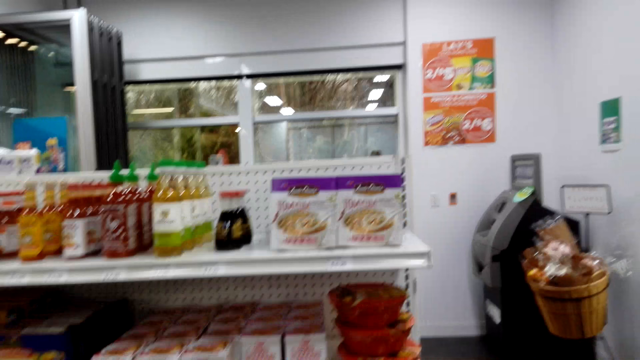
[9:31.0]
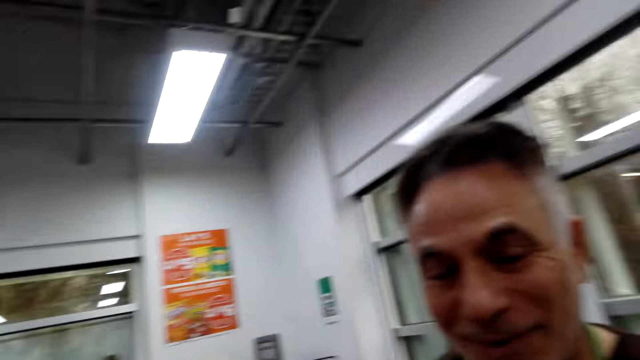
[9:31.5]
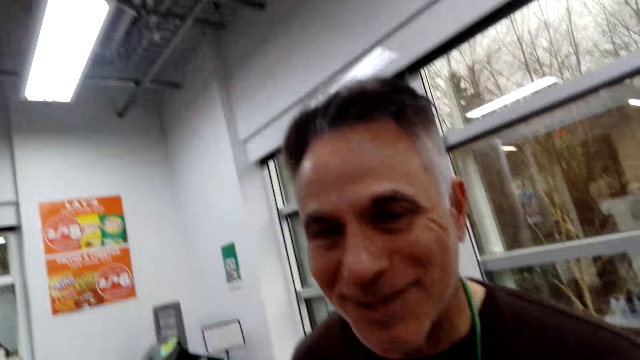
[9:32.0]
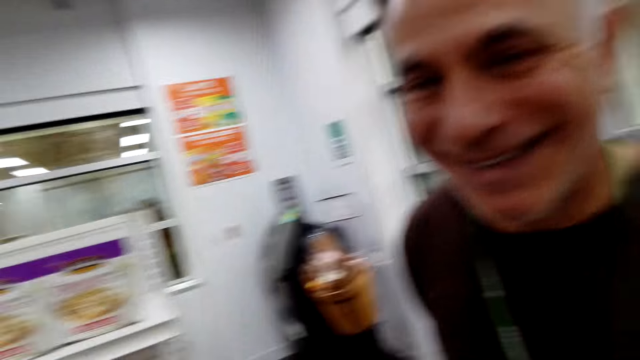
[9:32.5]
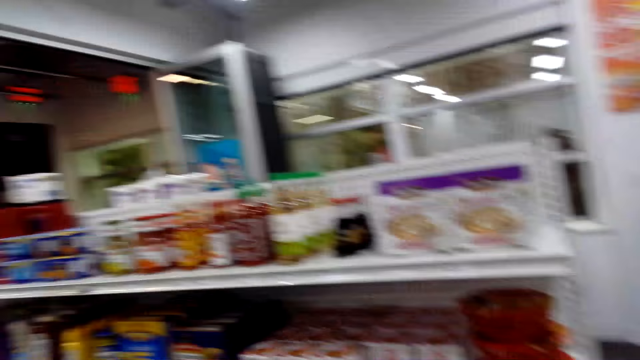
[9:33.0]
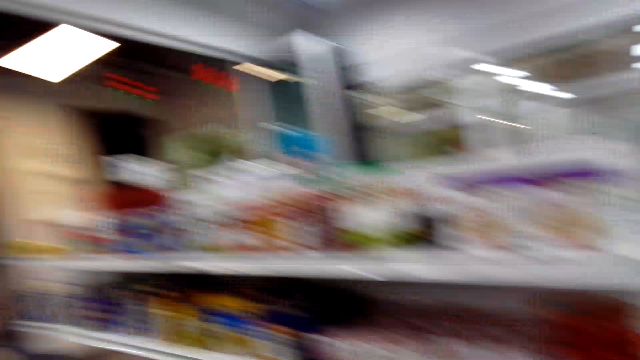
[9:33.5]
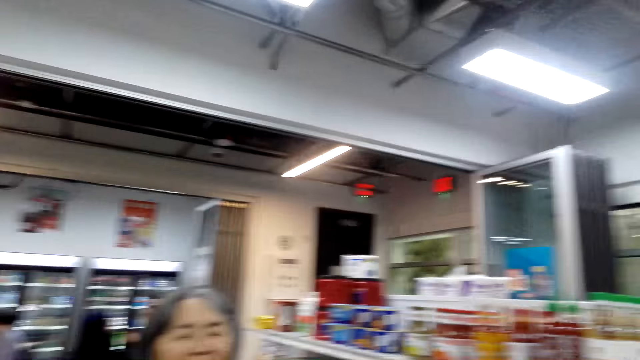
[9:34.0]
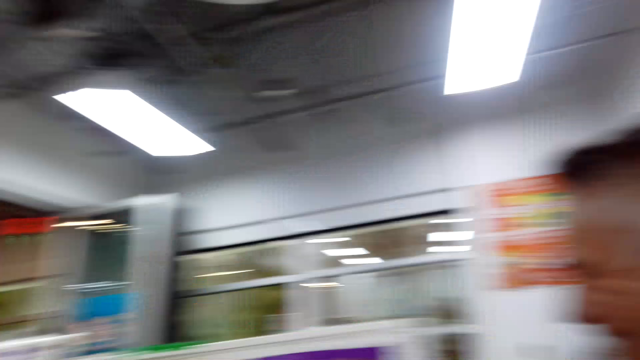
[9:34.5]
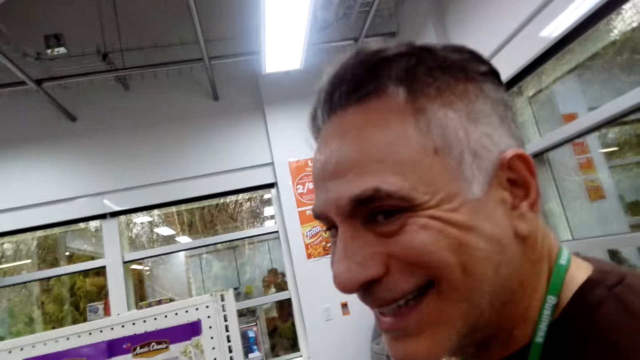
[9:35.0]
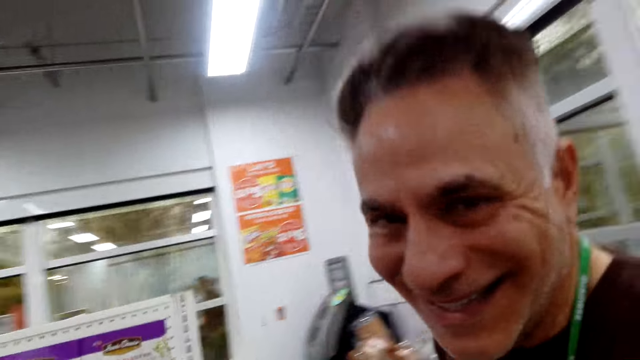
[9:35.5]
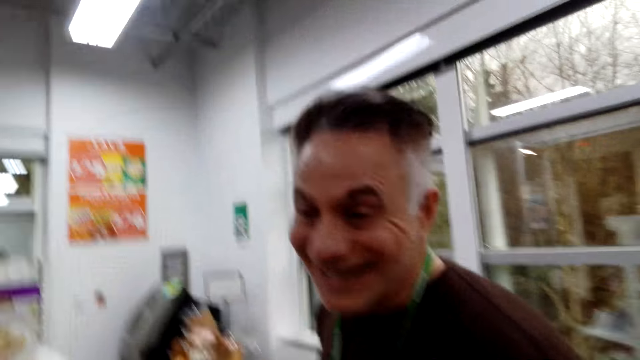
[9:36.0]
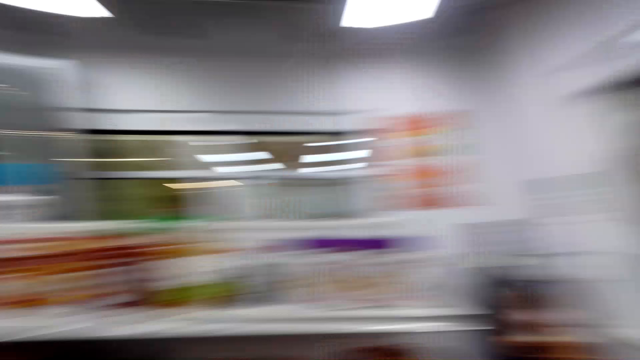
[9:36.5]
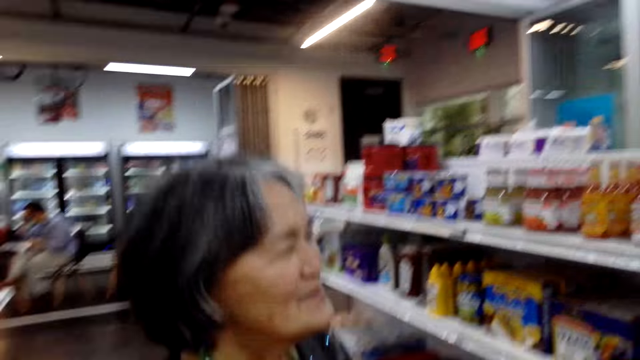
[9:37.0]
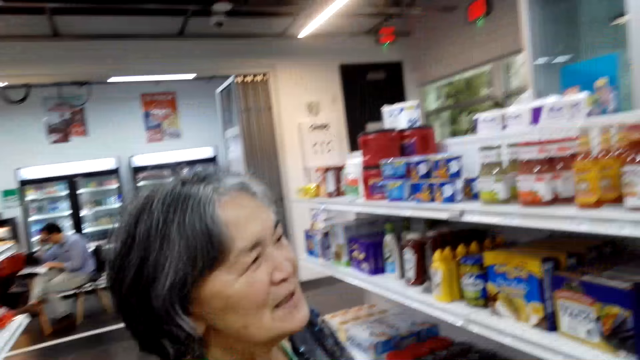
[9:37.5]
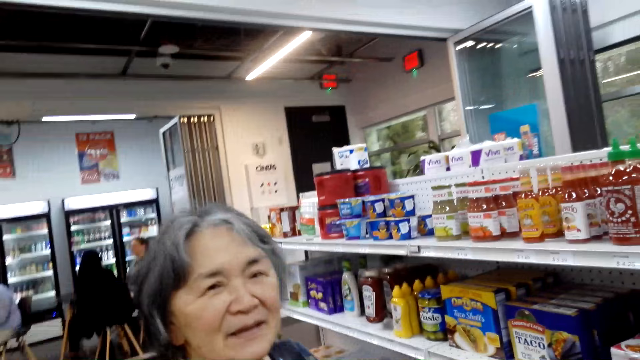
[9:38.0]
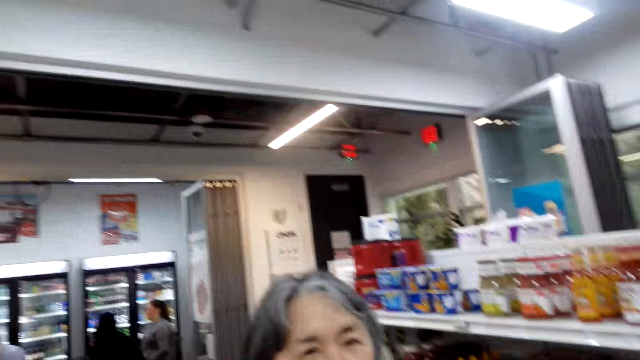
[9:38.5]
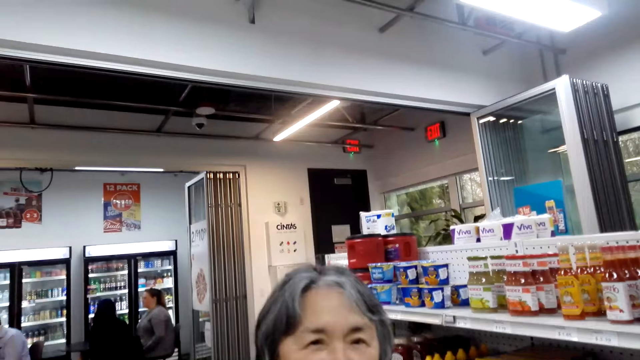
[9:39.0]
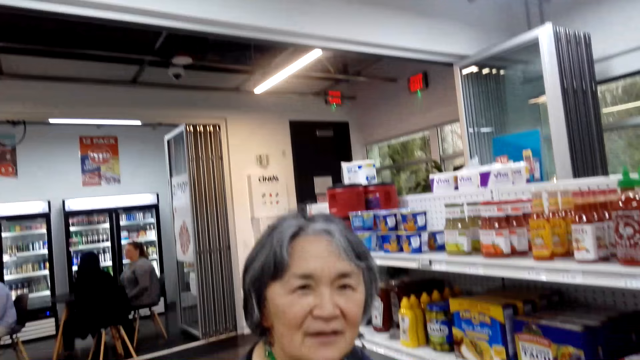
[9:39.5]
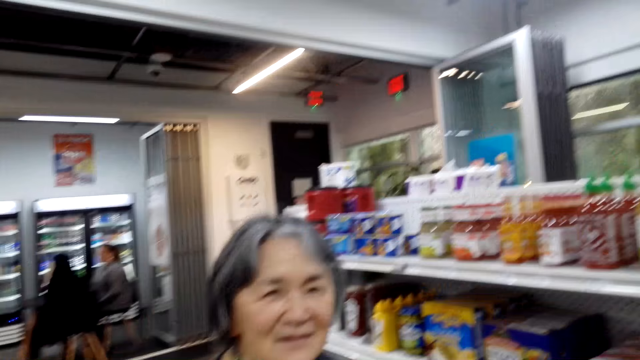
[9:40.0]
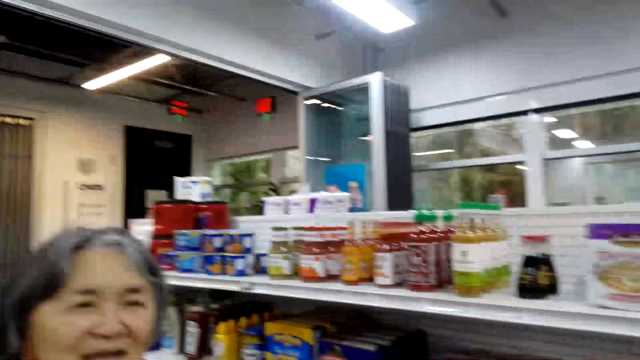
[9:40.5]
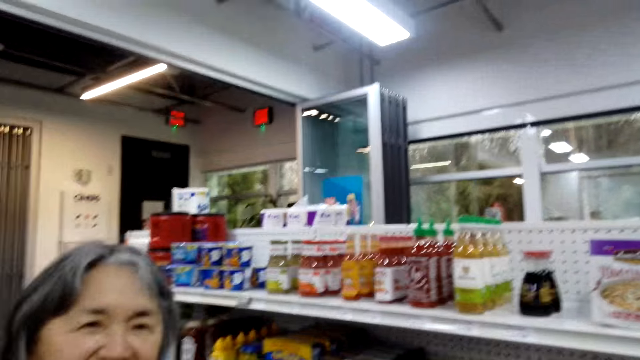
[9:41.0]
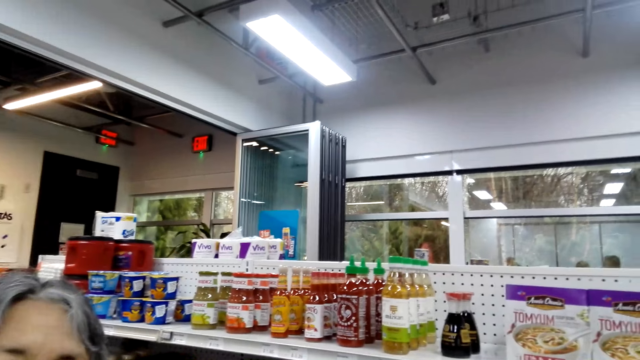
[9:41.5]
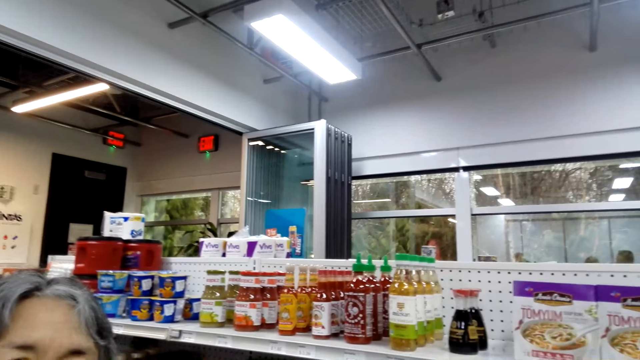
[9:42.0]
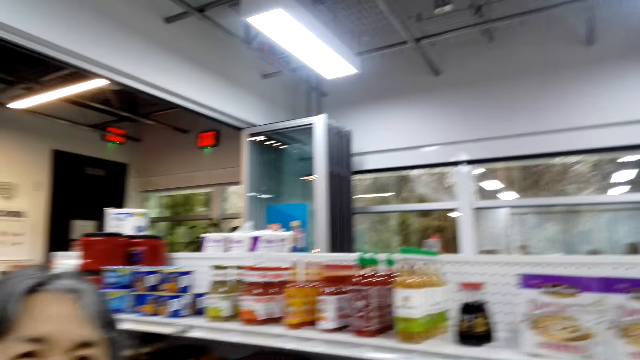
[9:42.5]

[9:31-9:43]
The camera wearer dialogues with a man.

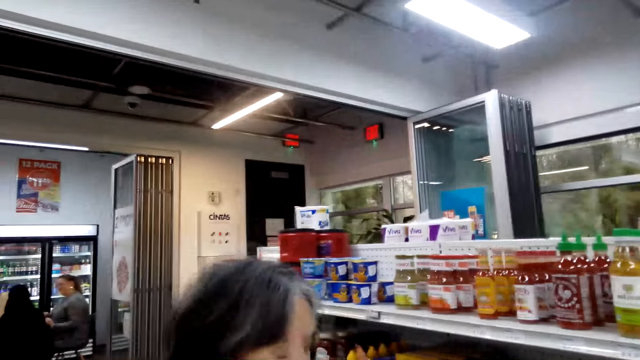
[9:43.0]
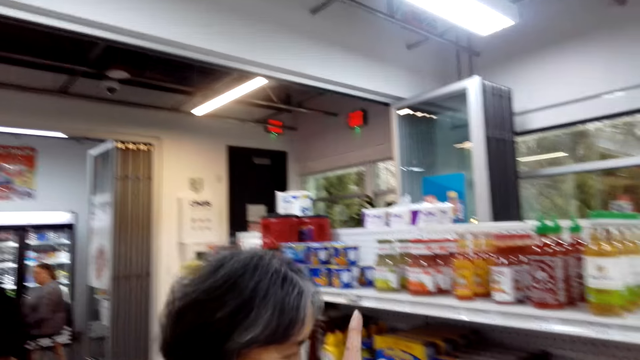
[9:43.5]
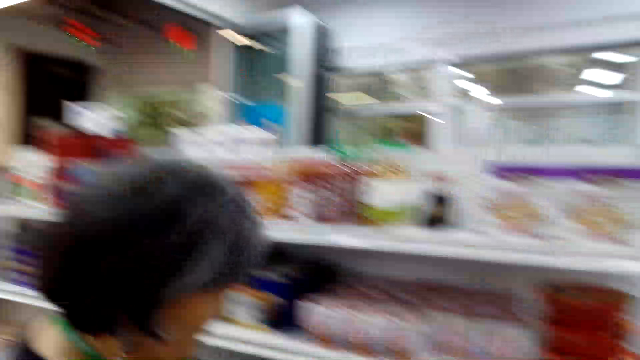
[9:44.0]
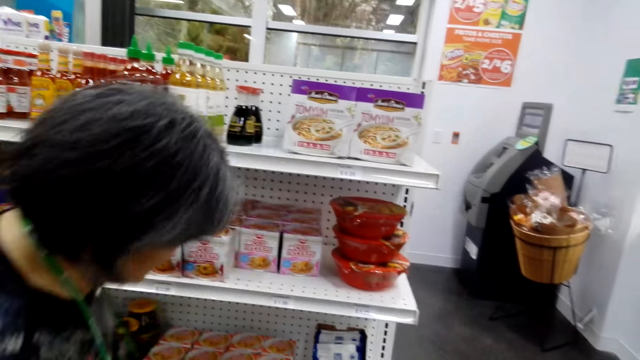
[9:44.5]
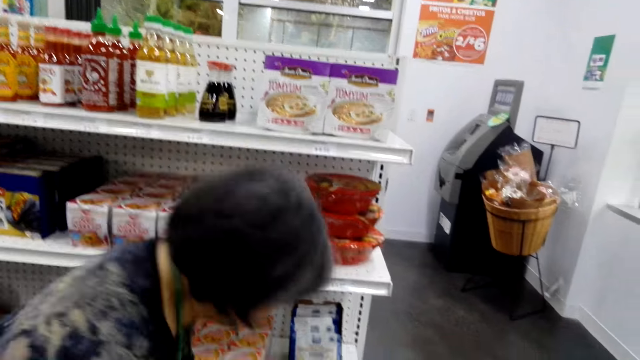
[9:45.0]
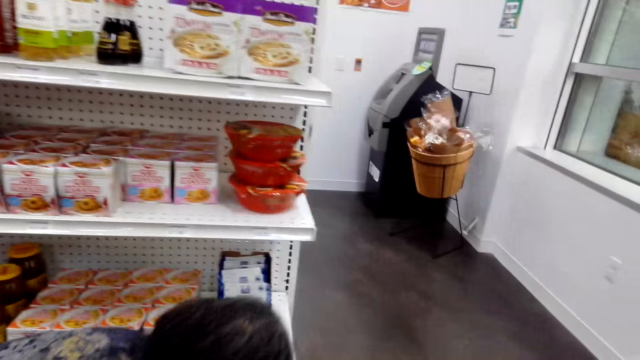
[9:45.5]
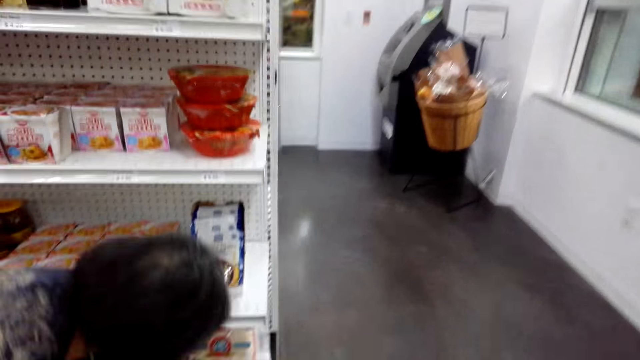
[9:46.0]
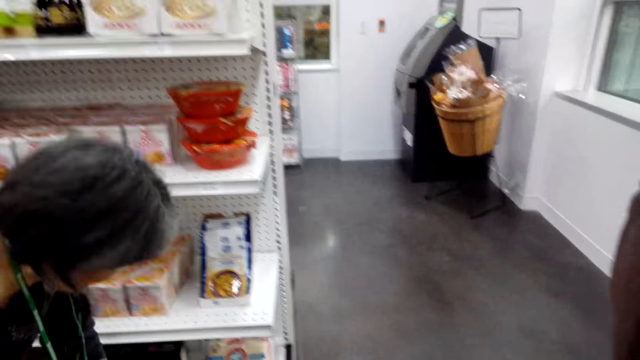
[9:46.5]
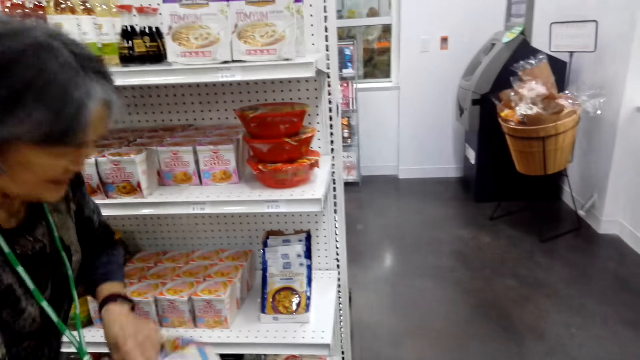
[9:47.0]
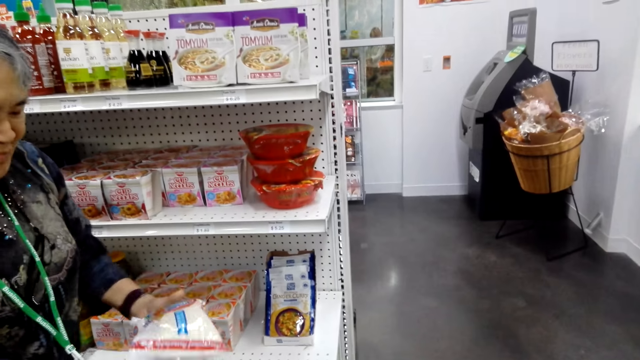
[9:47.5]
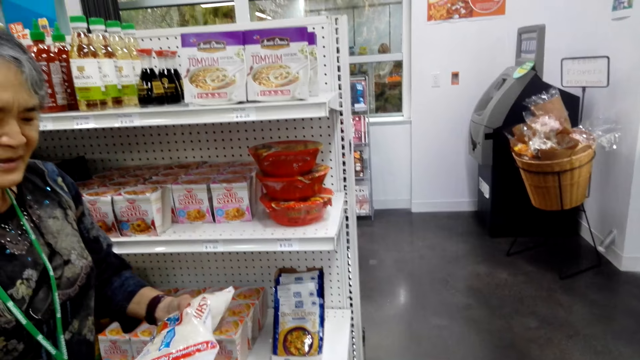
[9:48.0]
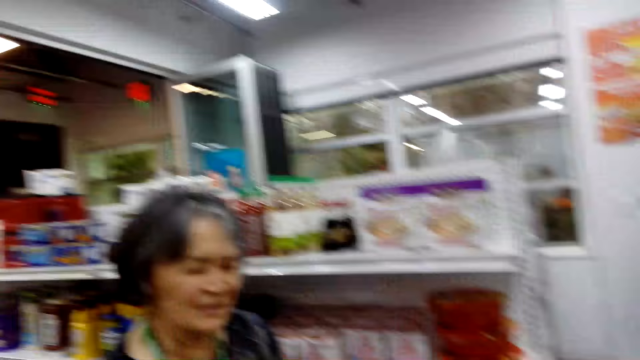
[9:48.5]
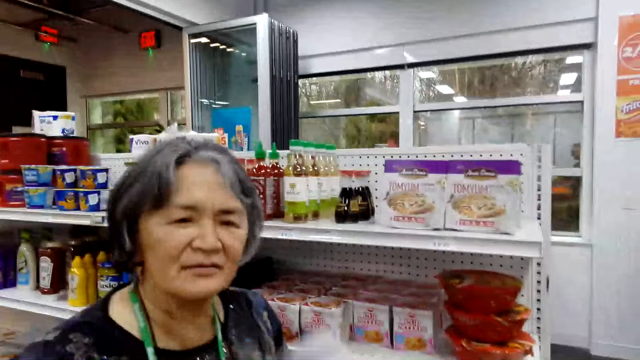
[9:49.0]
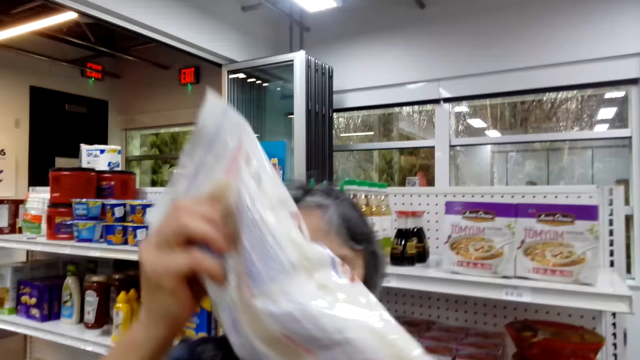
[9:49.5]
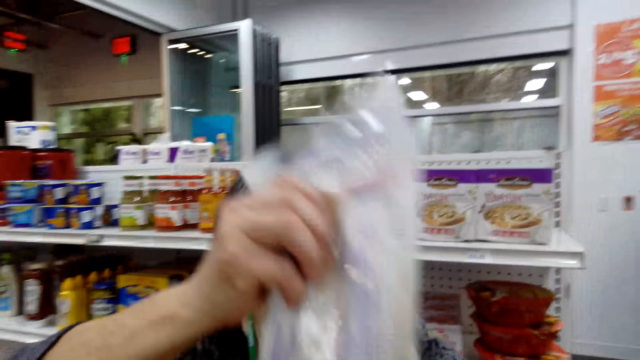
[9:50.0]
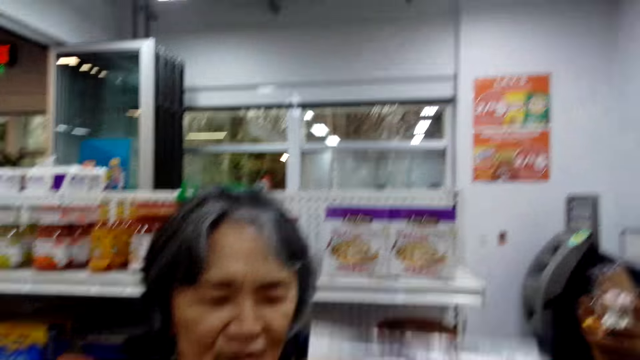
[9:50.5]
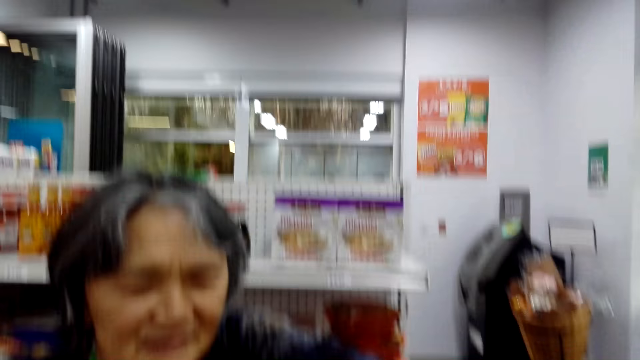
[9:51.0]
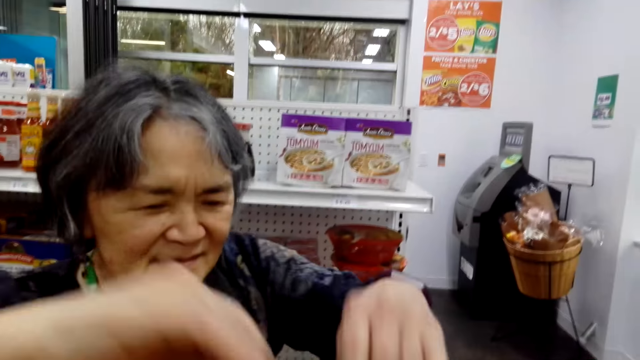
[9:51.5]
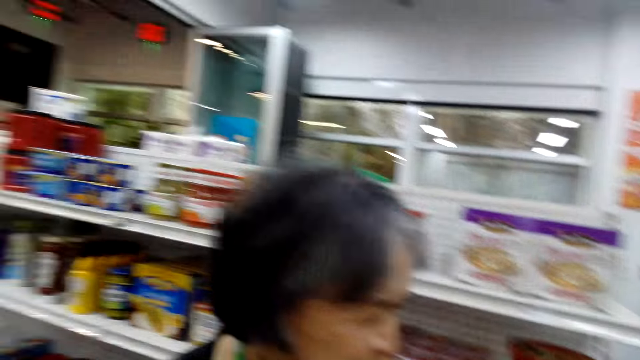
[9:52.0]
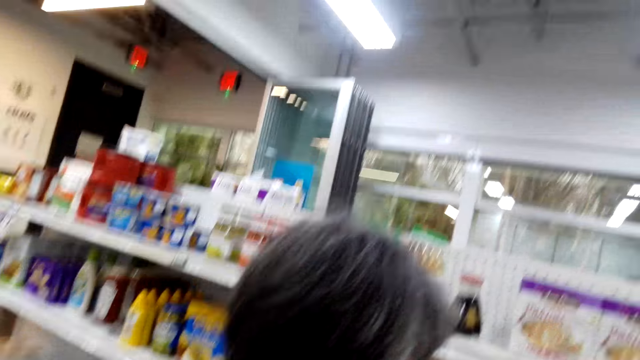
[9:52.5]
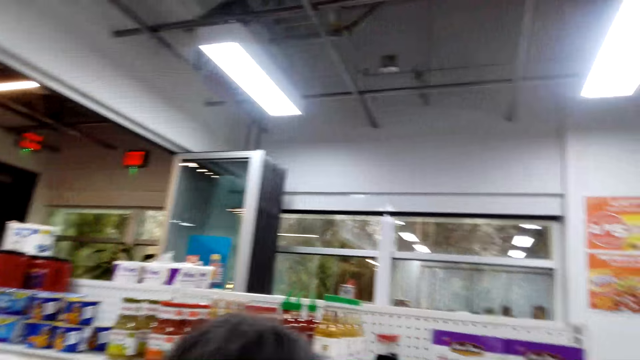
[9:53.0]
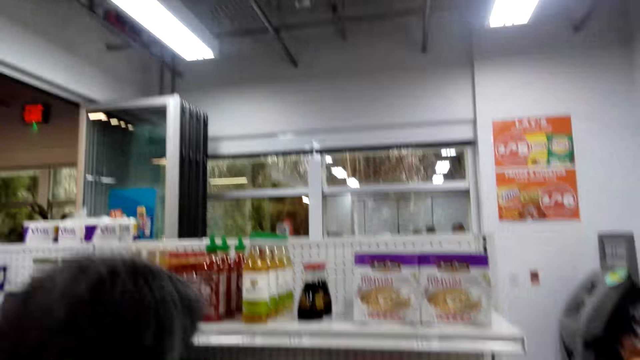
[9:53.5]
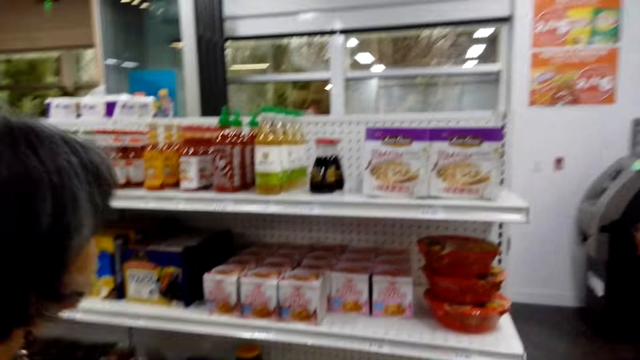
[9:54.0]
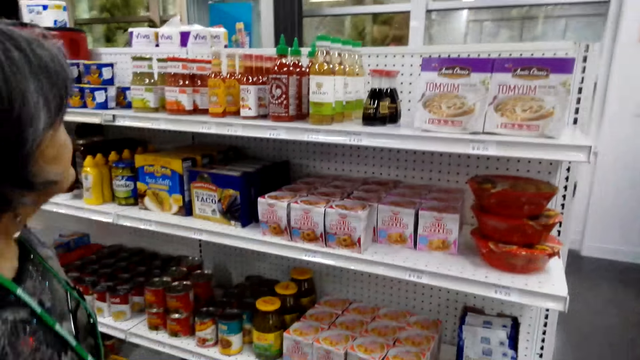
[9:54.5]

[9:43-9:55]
A woman bends down. The woman picks something. The camera wearer turns around the room. The woman puts something in the basket. The camera wearer turns around the room.
